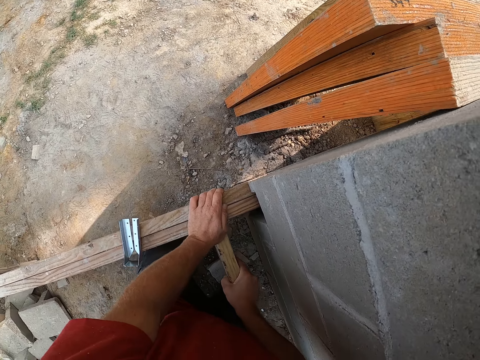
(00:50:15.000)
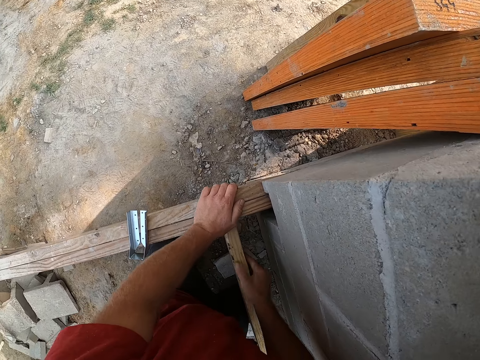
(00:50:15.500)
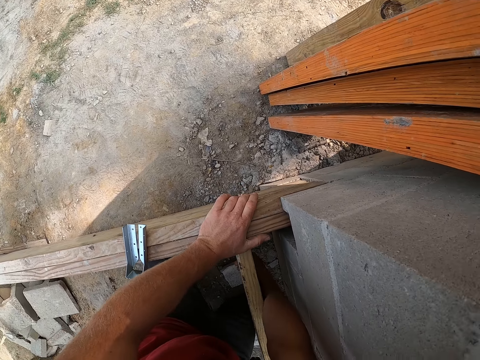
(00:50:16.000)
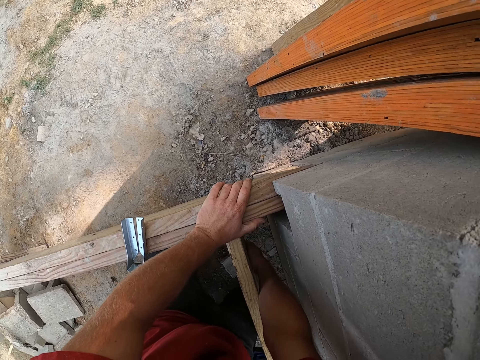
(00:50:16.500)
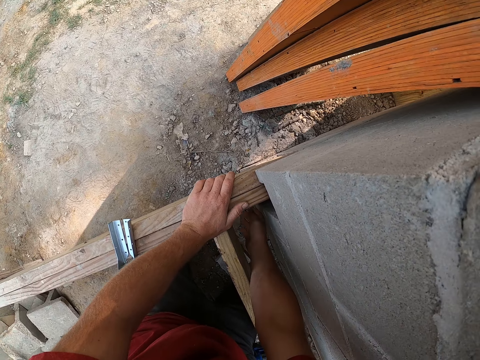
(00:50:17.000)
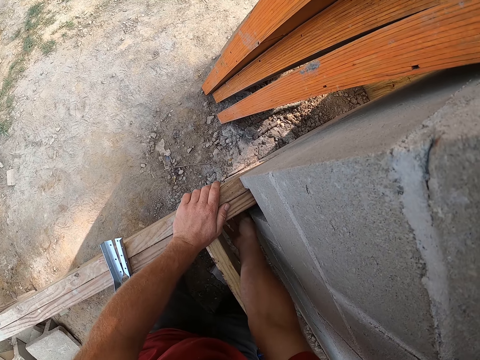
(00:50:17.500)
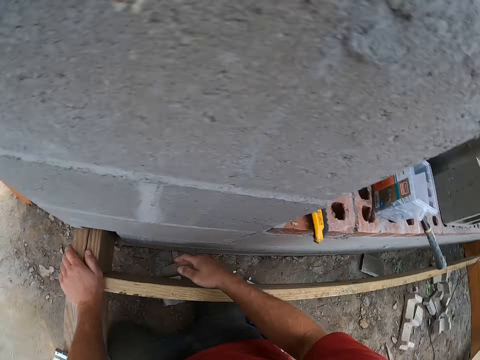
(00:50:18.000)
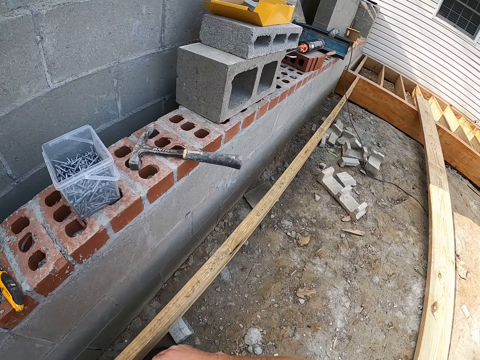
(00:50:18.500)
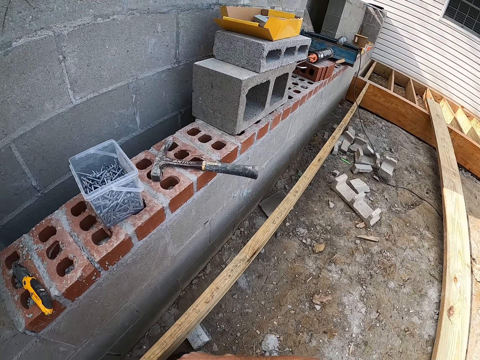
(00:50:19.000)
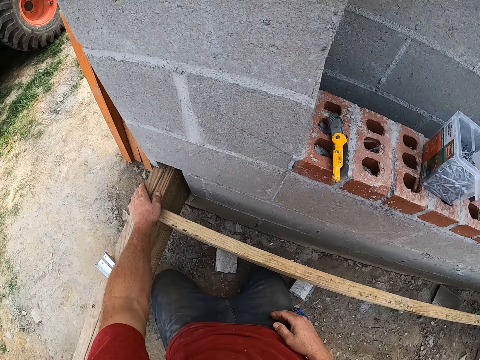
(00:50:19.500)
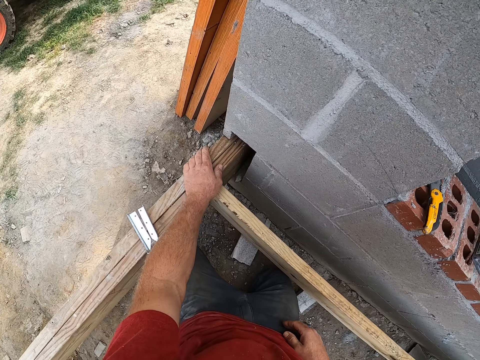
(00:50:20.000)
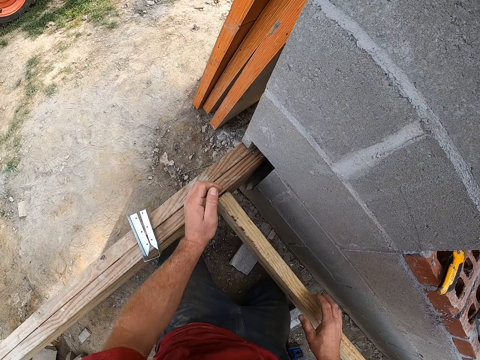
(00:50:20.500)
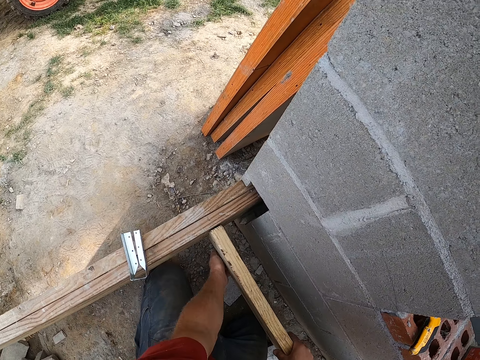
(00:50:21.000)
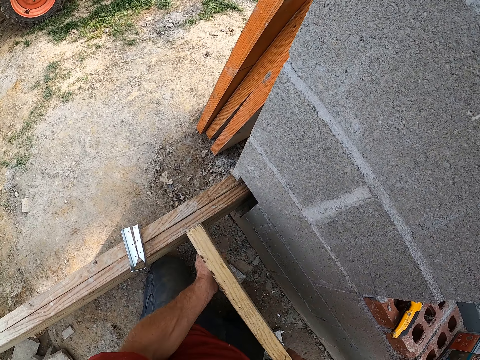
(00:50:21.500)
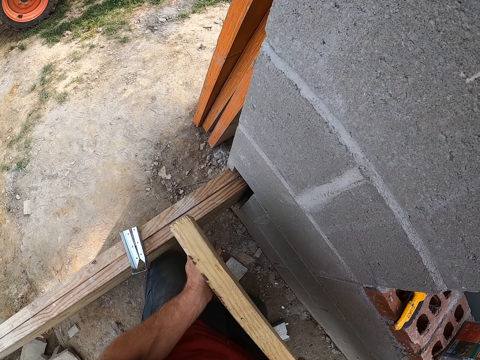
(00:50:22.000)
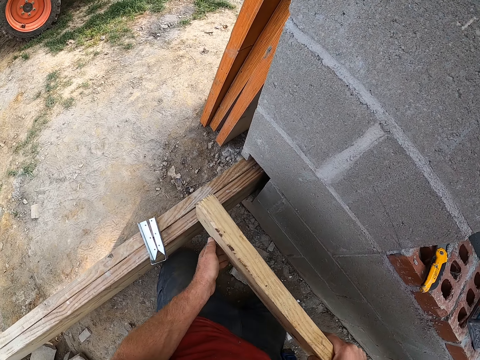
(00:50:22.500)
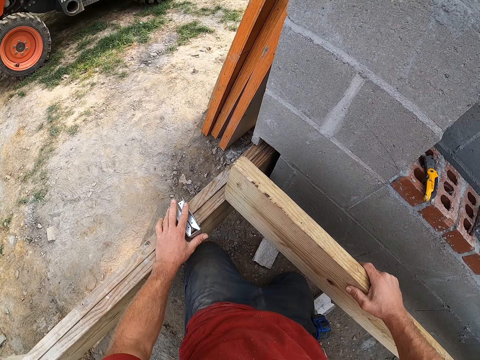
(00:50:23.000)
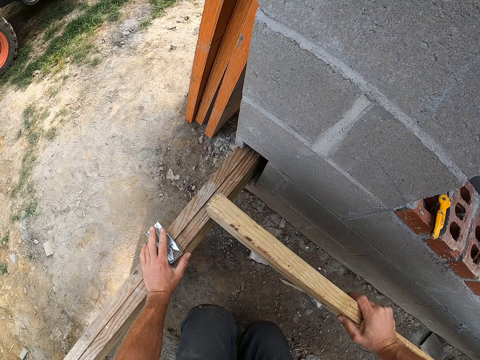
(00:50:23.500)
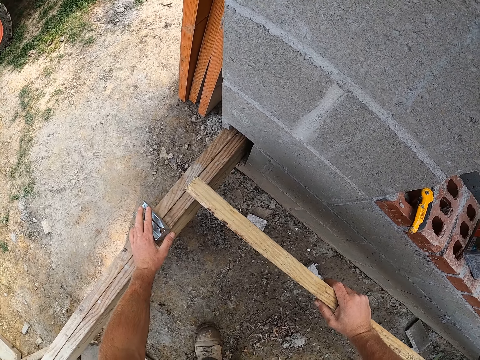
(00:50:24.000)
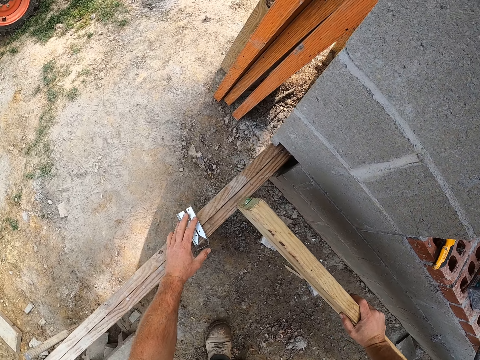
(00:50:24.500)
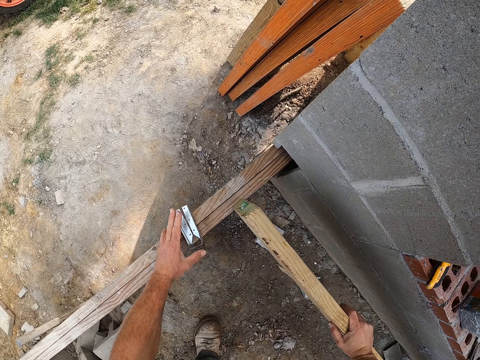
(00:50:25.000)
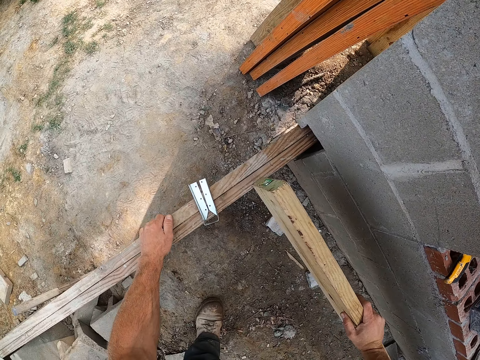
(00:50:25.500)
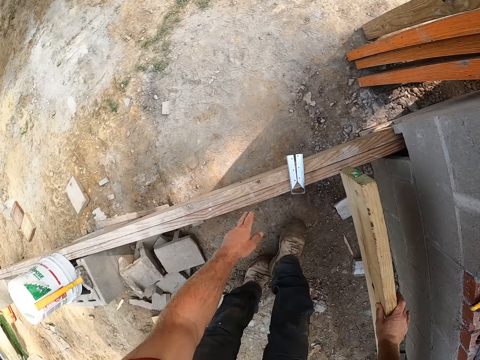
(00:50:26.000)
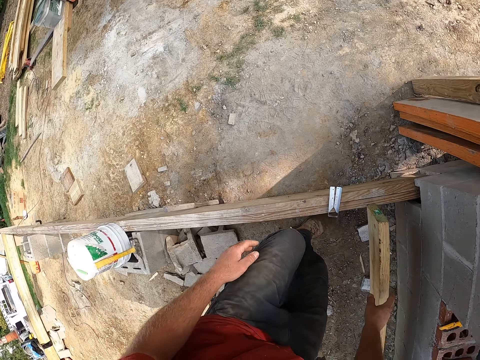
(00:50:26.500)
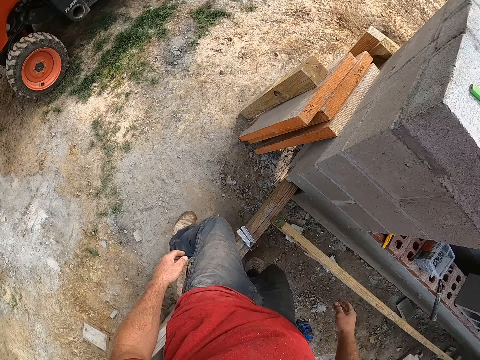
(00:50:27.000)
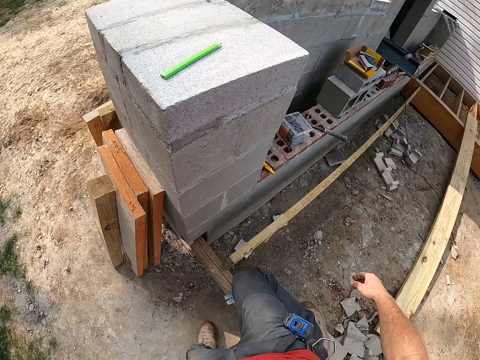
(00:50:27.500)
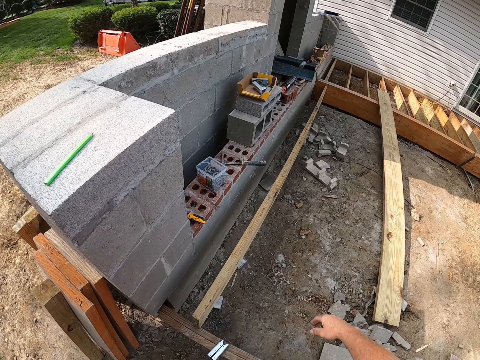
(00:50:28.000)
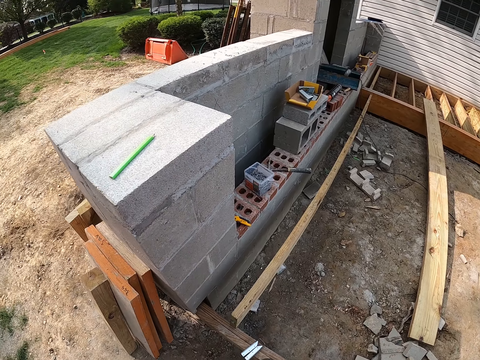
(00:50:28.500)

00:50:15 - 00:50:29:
The camera wearer looks around the compound. They adjust the wooden rail. They touch the screw brace. They walk around the compound. They cross over the wooden frame.

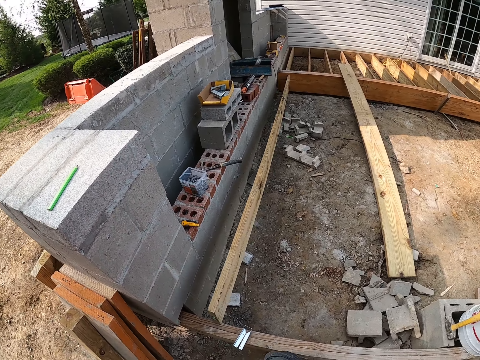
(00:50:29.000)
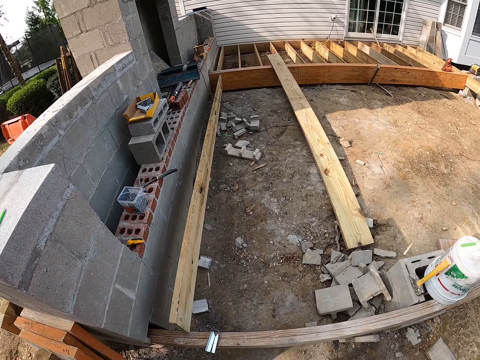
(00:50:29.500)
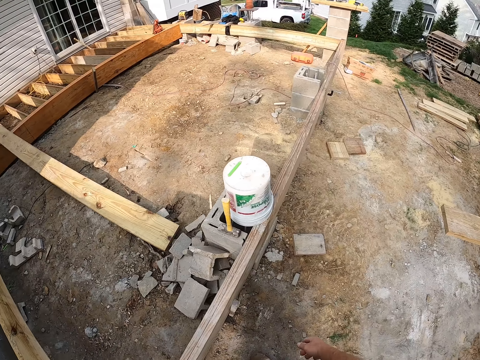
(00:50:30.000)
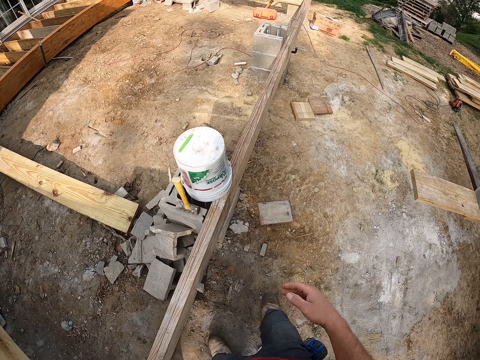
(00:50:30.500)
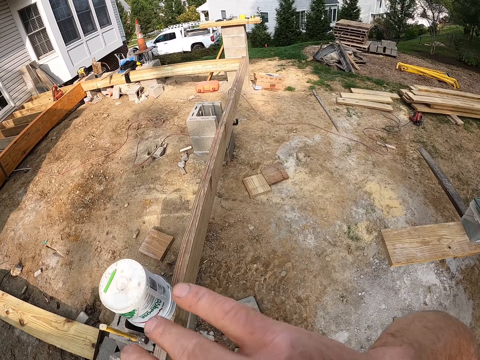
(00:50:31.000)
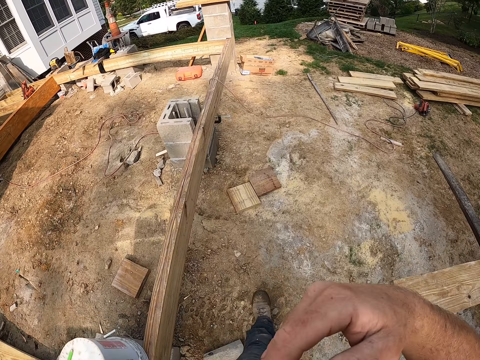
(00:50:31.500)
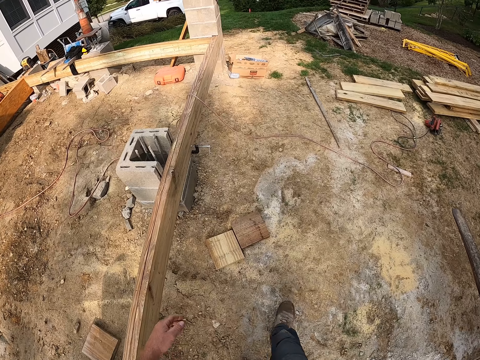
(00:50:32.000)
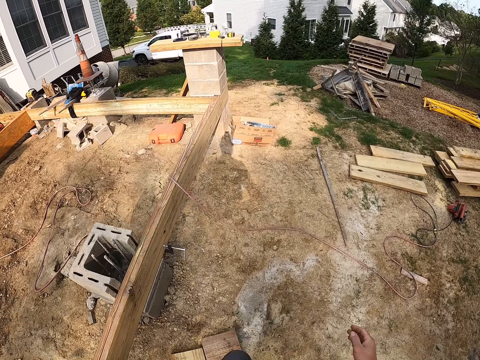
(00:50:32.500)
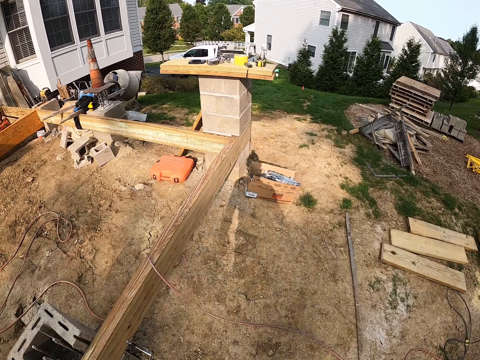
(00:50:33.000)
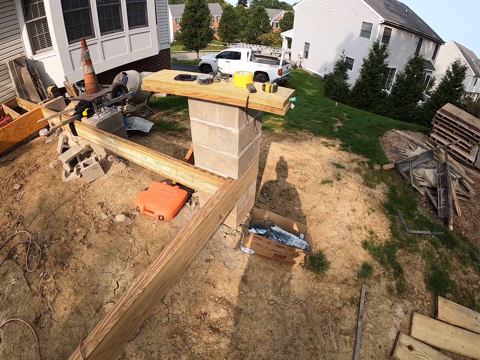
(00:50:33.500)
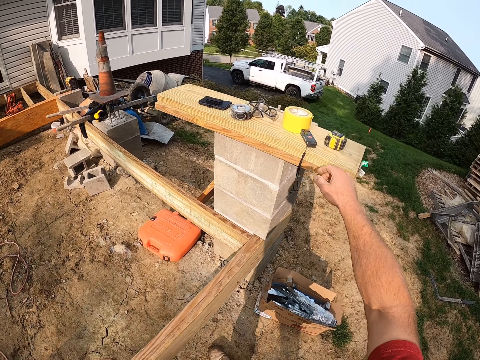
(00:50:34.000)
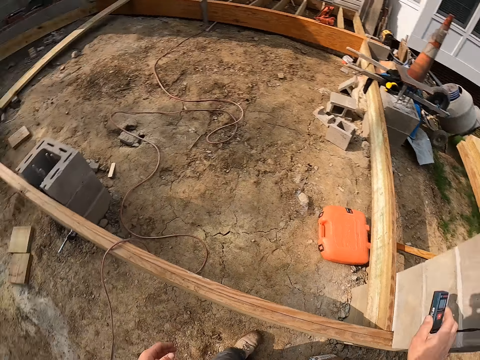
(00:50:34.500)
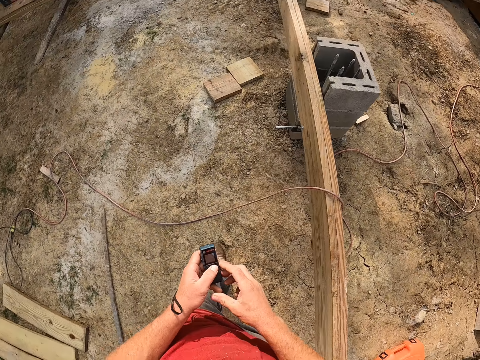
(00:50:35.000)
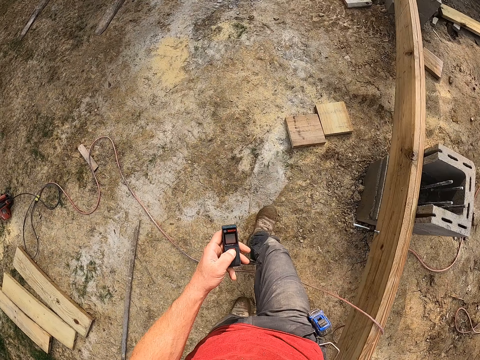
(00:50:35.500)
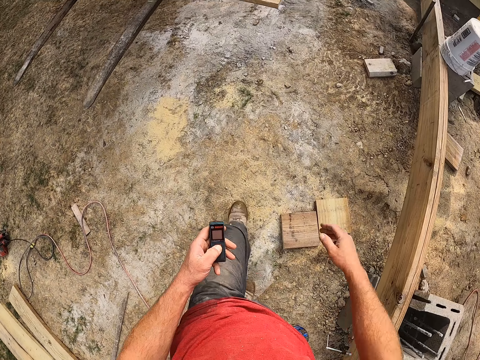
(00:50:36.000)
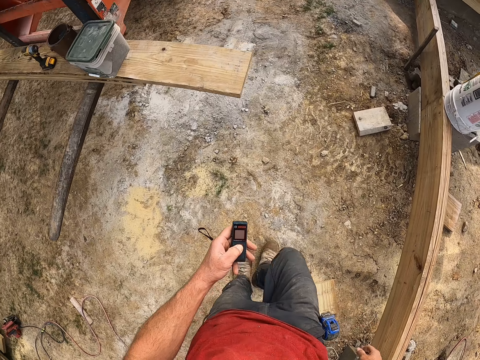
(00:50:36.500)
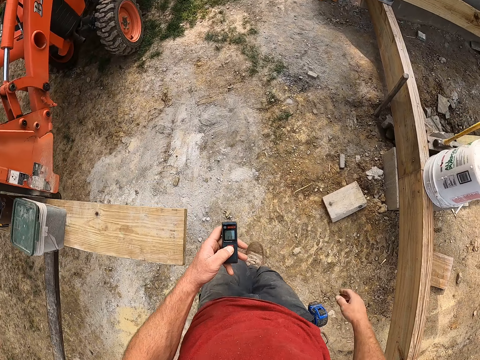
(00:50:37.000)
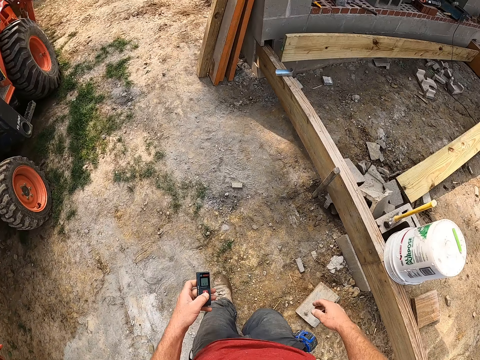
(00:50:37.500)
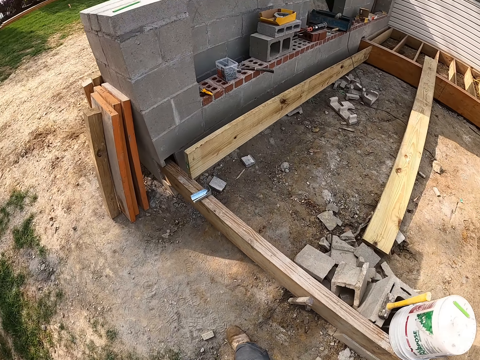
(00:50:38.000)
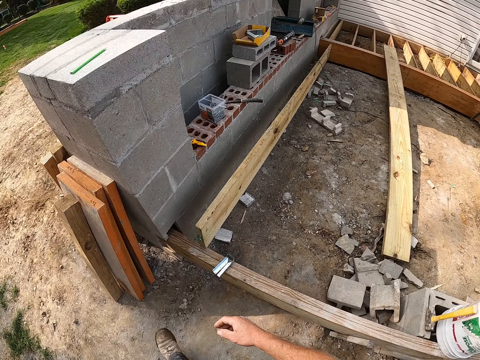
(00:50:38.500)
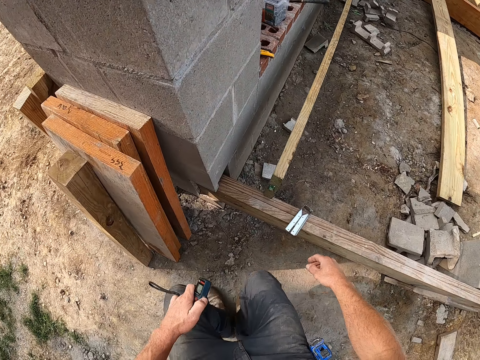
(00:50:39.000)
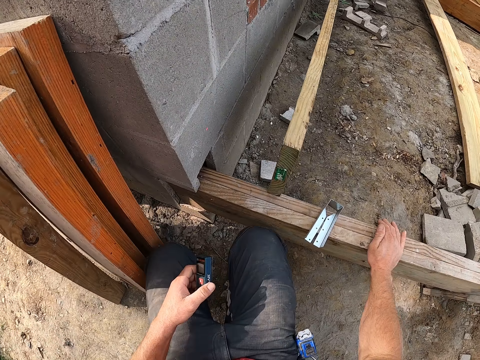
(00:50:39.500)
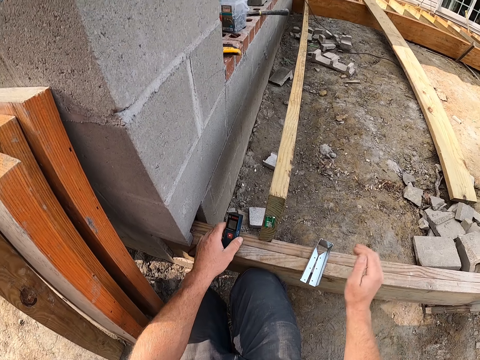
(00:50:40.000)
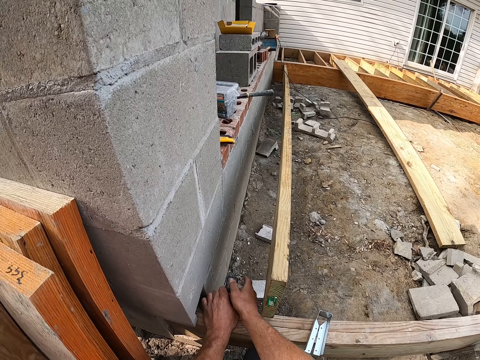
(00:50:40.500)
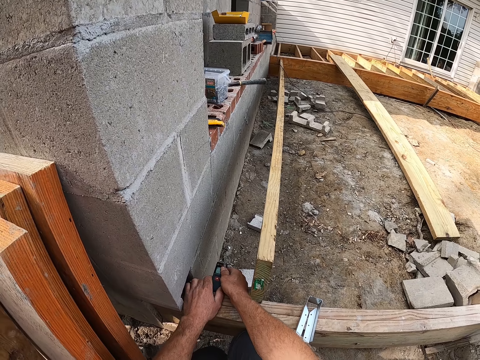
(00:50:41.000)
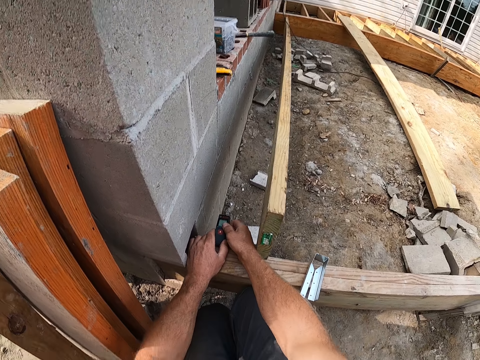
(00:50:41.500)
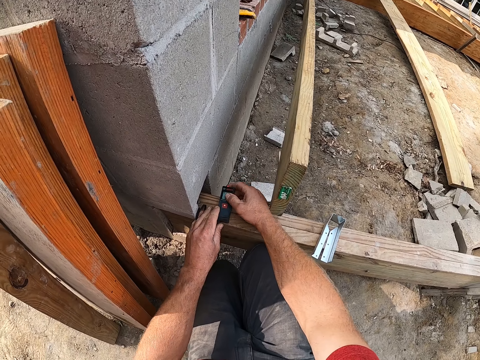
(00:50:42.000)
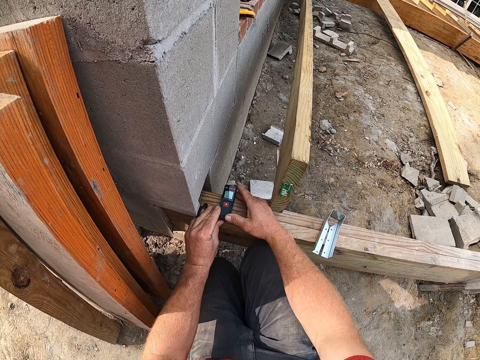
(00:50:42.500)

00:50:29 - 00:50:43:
The camera wearer touches his nose. He picks up a laser measuring tape on a plank. He walks around the compound. He squats. He places the laser measuring tape on the wooden frame. He adjusts the laser measuring tape.
